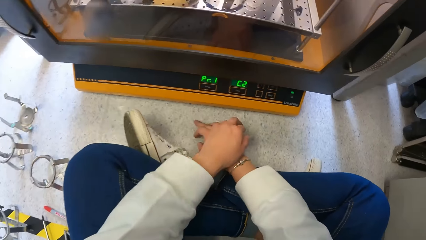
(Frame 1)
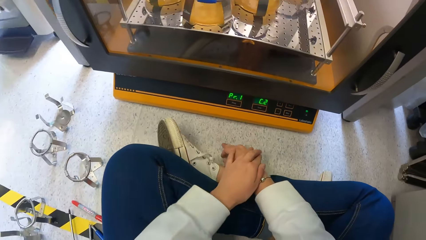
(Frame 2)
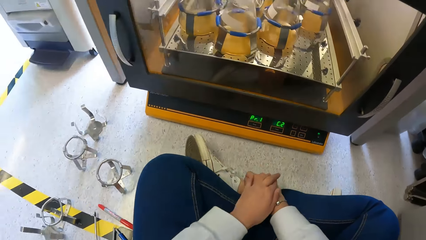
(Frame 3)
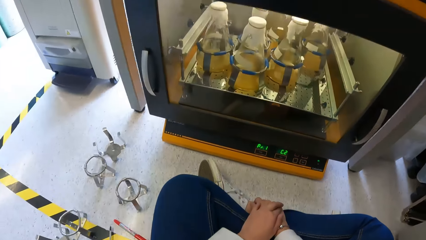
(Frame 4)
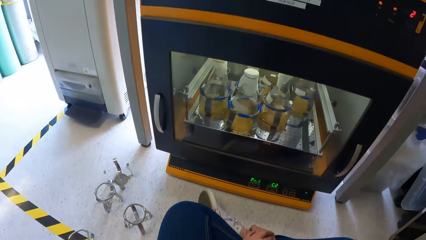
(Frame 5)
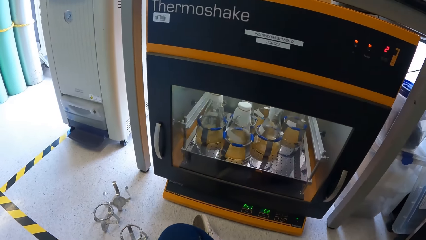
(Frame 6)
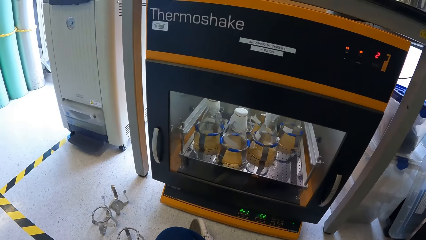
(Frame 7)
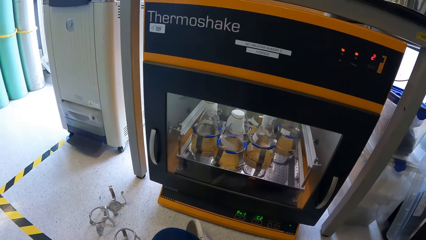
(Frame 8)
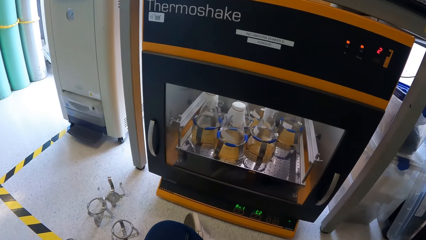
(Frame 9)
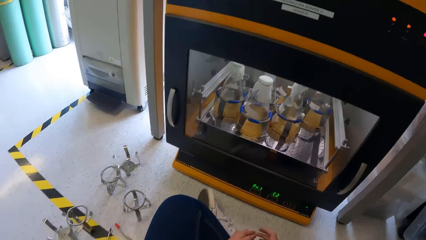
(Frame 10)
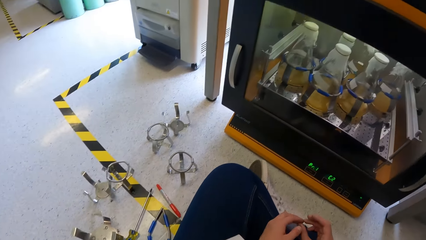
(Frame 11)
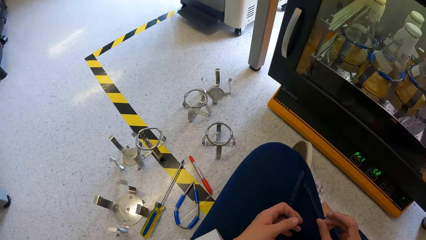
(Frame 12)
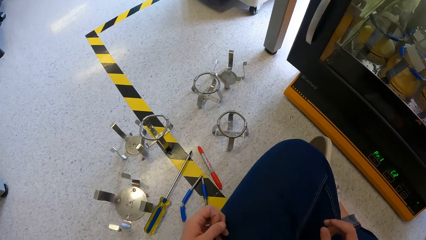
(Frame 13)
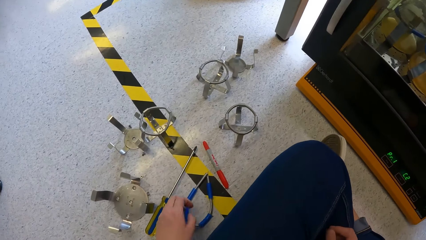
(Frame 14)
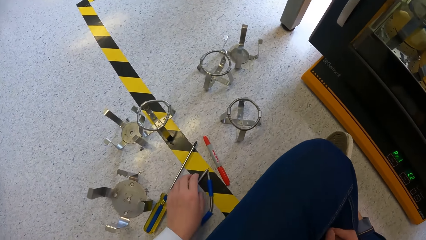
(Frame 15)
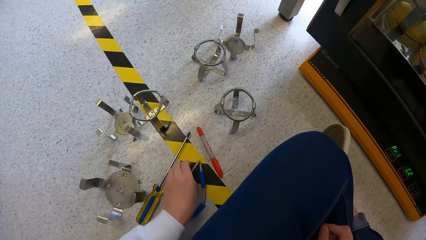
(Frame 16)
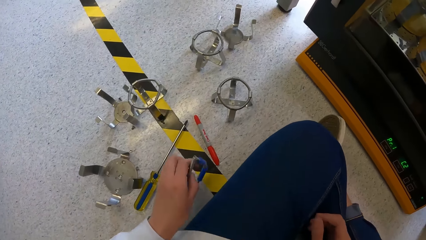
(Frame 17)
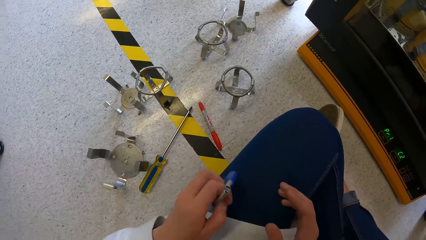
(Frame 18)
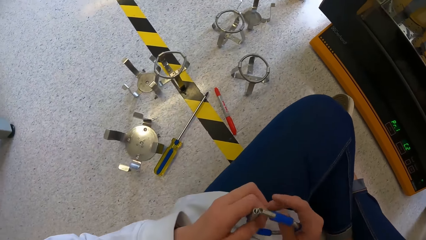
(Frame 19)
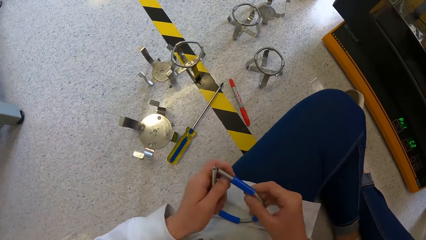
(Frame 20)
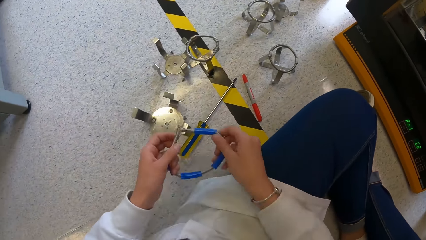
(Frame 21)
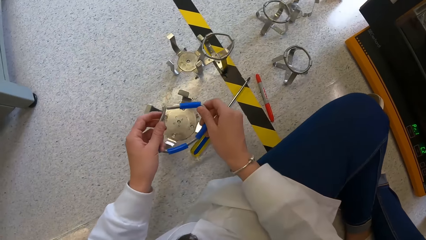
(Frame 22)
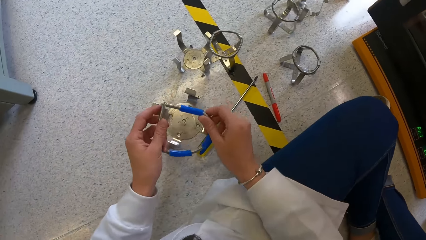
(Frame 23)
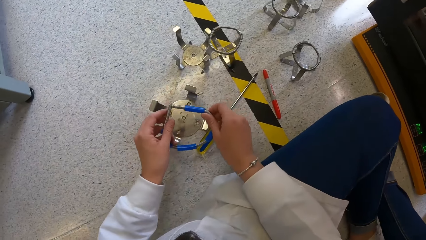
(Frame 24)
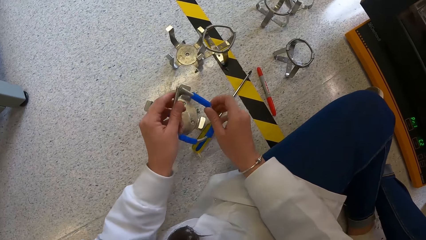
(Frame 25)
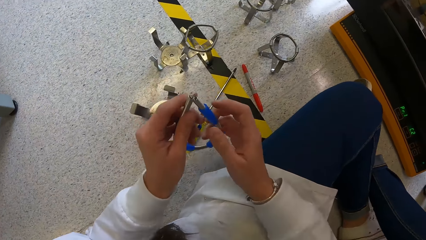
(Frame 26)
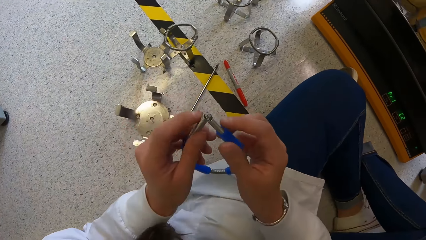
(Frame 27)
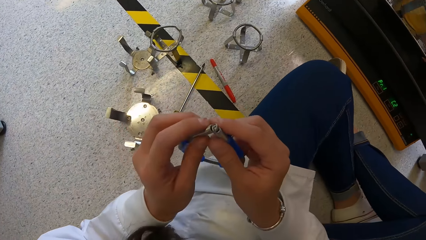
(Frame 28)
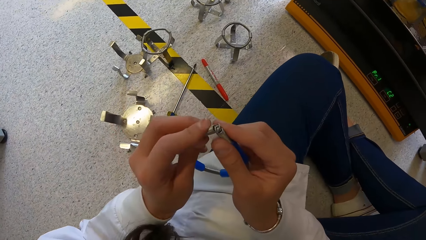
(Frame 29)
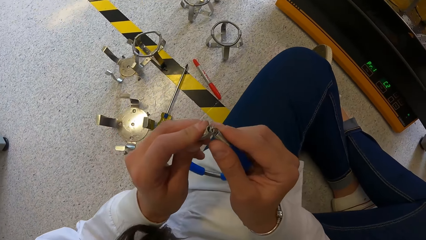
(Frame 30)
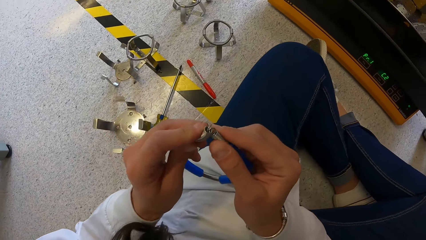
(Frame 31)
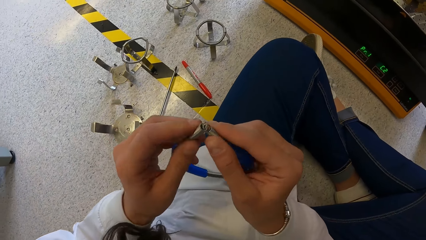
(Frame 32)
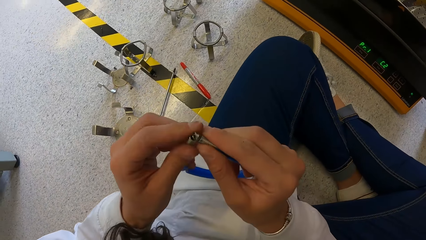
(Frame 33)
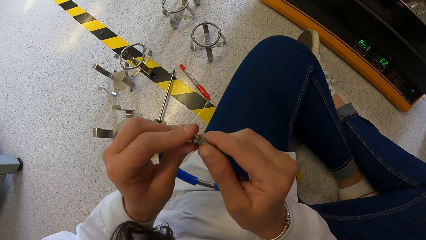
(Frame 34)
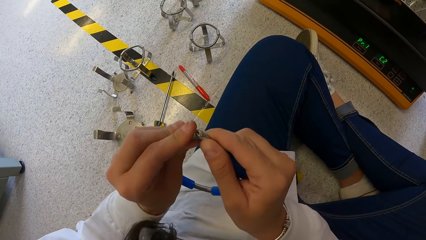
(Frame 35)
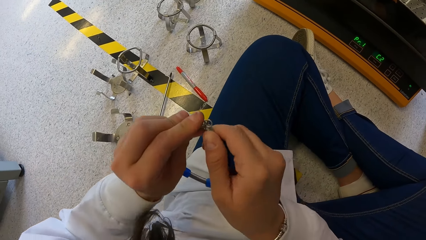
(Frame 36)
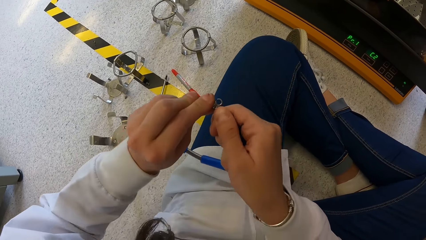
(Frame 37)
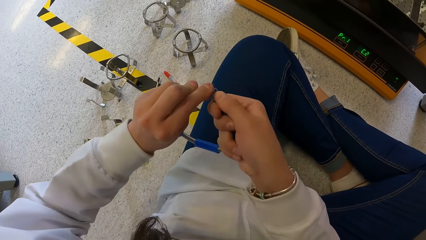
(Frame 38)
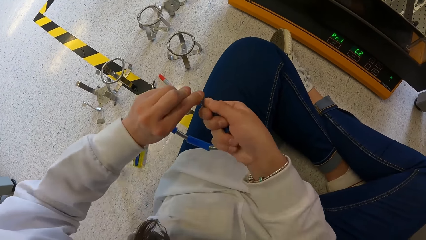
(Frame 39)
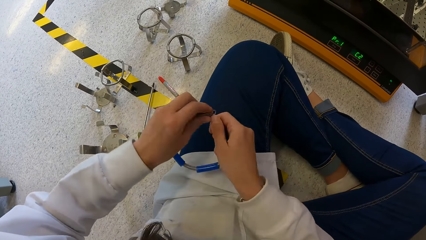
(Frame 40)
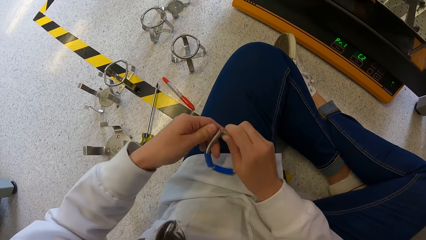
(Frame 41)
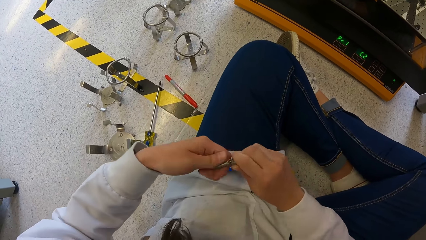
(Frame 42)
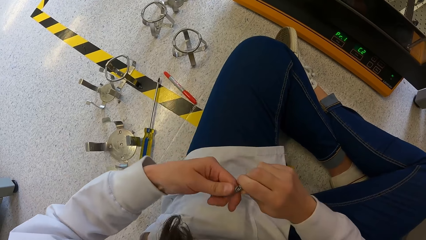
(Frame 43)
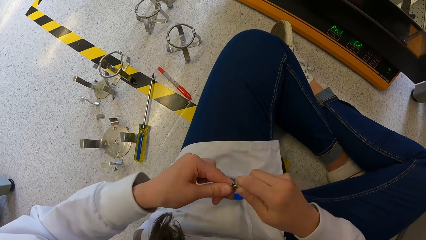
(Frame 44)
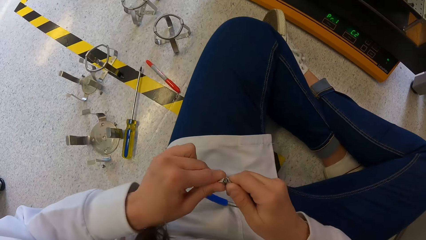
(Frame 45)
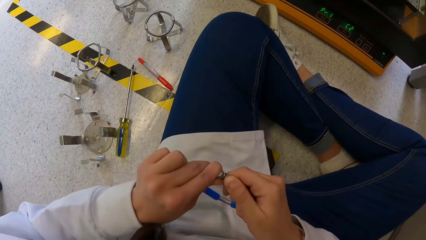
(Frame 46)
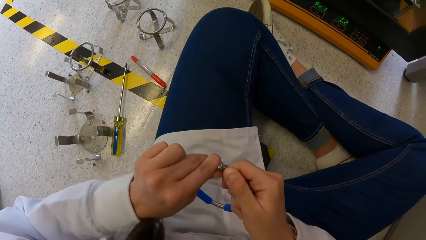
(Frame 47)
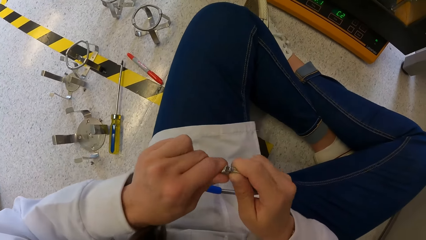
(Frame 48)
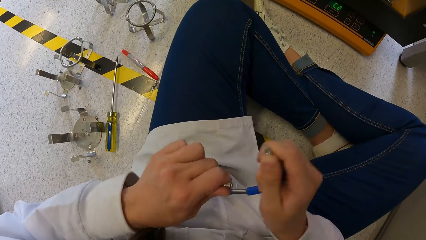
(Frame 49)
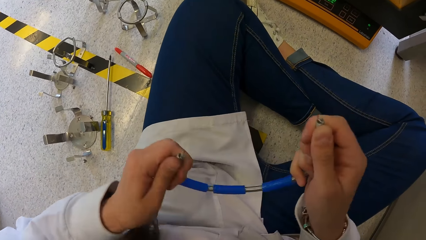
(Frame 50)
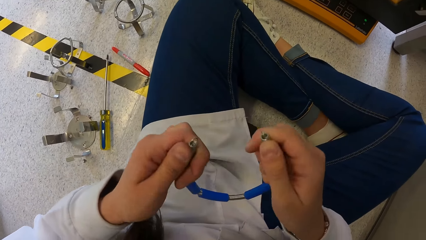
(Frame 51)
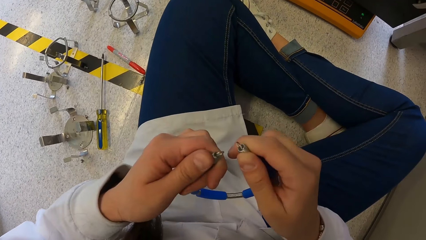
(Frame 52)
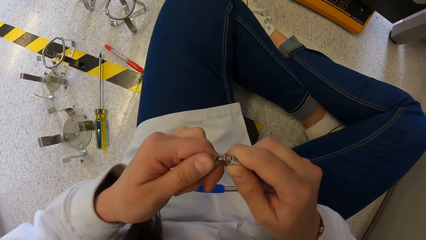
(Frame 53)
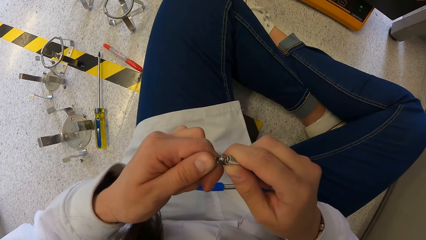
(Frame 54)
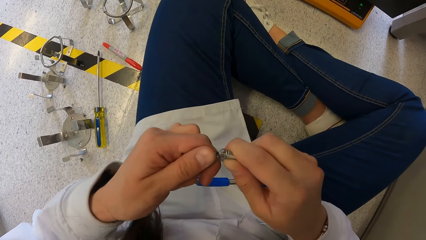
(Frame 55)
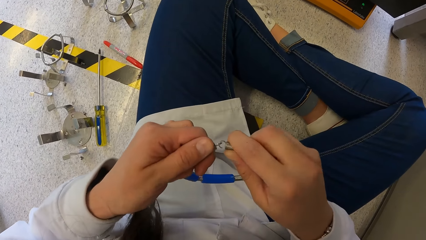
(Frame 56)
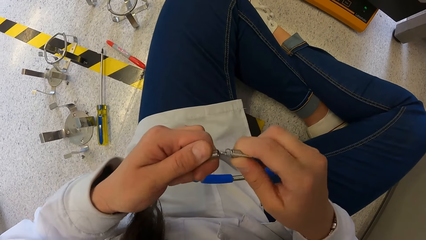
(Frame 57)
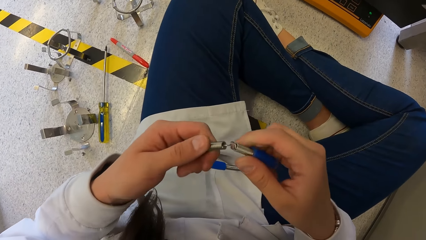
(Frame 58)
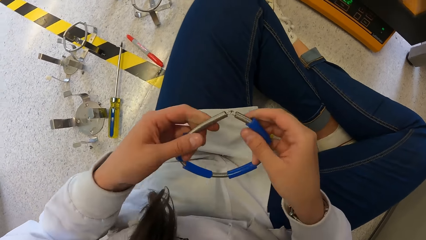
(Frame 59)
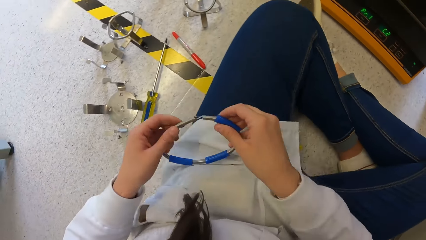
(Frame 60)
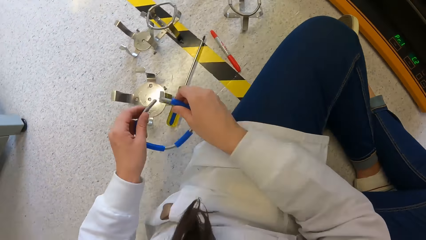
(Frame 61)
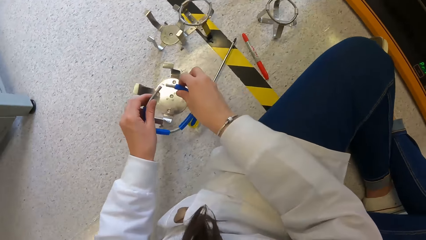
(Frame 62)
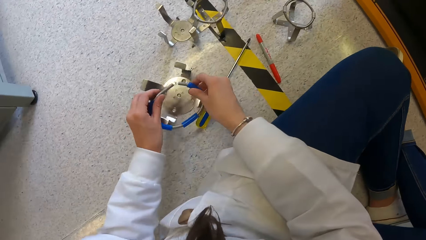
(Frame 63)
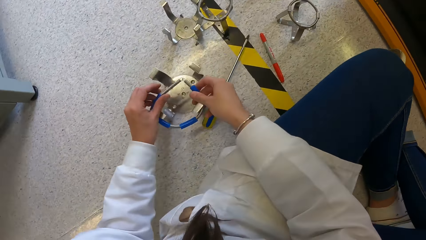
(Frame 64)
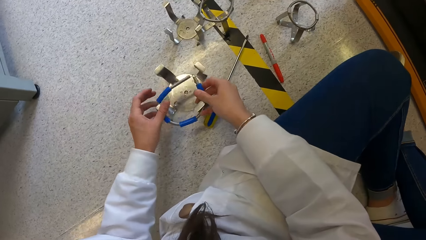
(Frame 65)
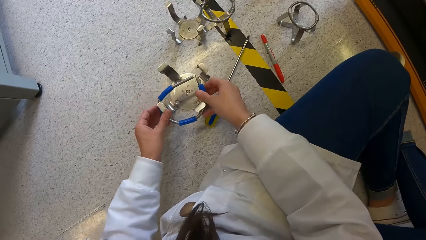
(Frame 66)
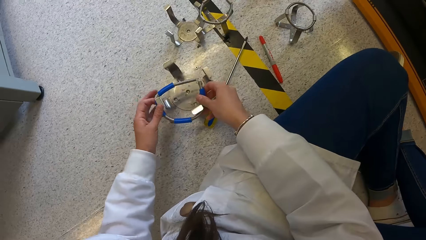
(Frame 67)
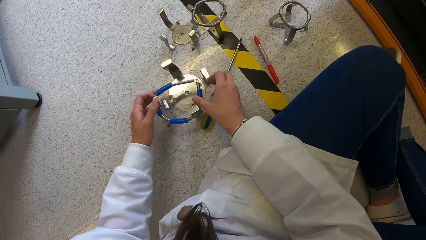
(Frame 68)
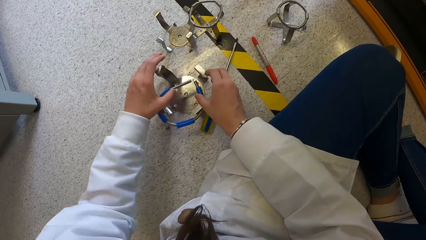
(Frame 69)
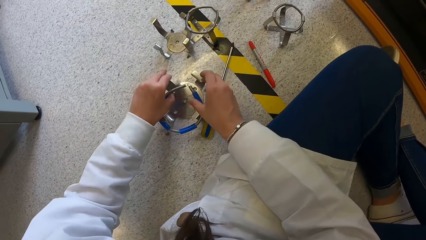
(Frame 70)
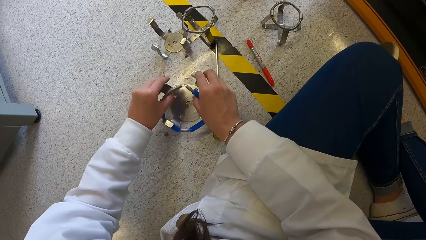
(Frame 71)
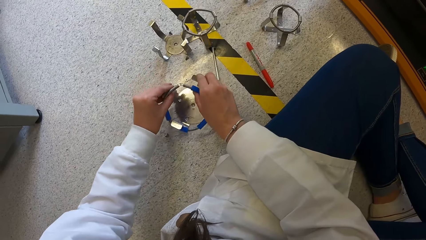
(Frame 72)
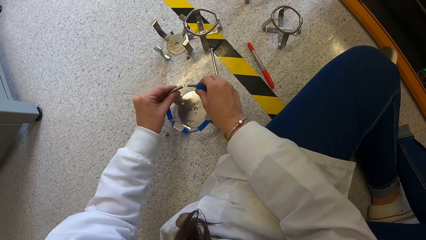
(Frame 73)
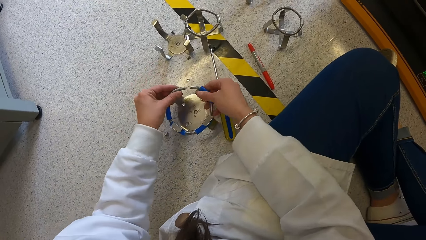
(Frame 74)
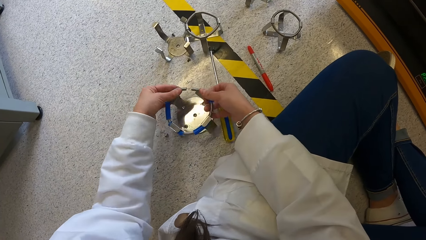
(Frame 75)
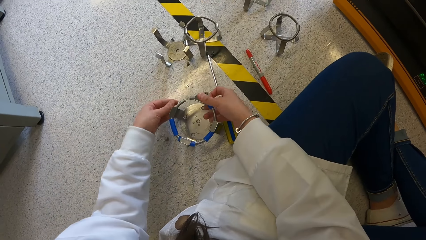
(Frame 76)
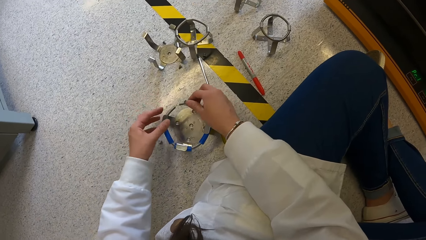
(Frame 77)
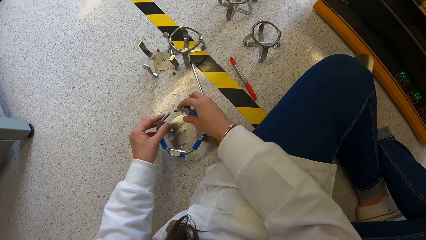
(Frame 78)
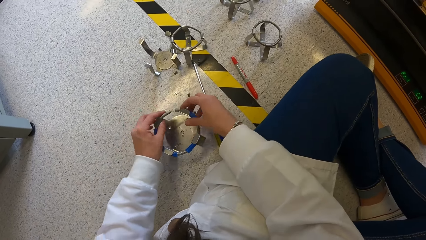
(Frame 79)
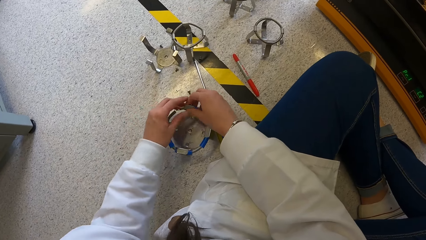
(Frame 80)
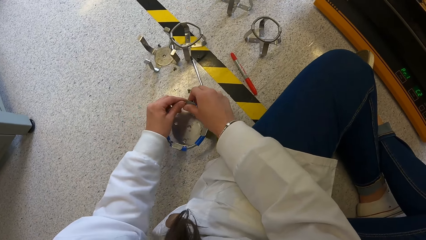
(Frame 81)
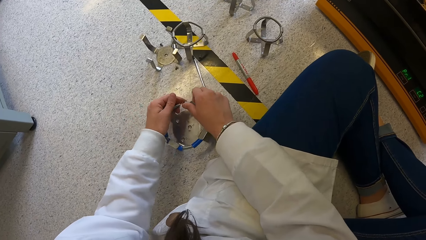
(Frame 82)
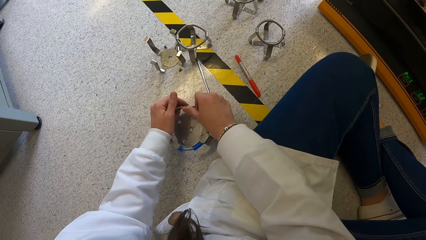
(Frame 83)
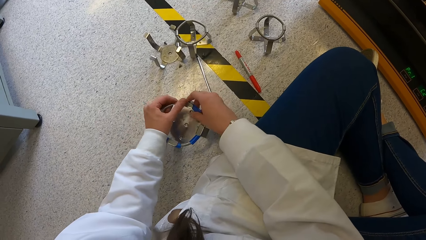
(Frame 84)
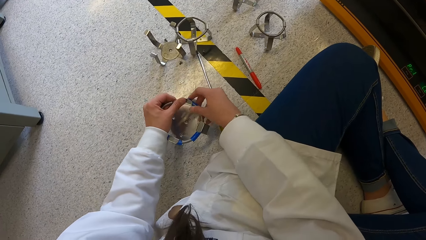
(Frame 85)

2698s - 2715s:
The camera wearer puts his hands on the floor. He looks on the thermos shake incubator. He picks up the spring or part of the flask holder clamp stand on the floor with his left hand. He holds the part of the flask holder clamp stand with both hands. He measures the part of the flask holder clamp to a flask holder clamp stand. He holds the part of the flask holder clamp stand up. He fixes the part of the flask holder clamp. He adjusts the spring with both hands. He places the spring on the flask holder on the floor with both hands. He fixes the part of the clamp stand to the flask holder clamp stand.
